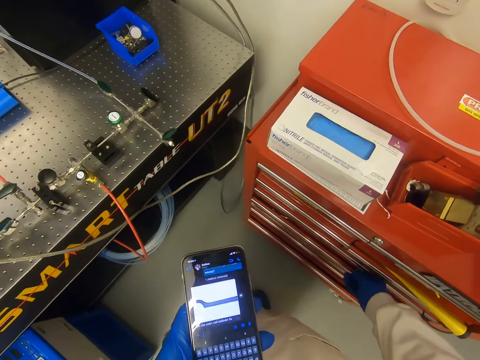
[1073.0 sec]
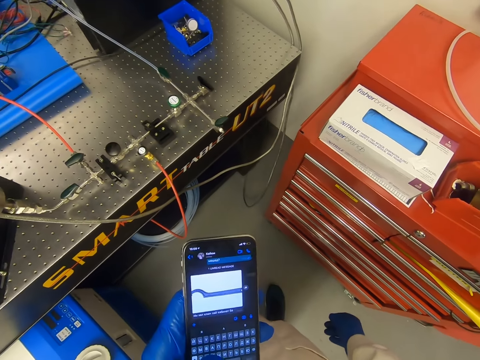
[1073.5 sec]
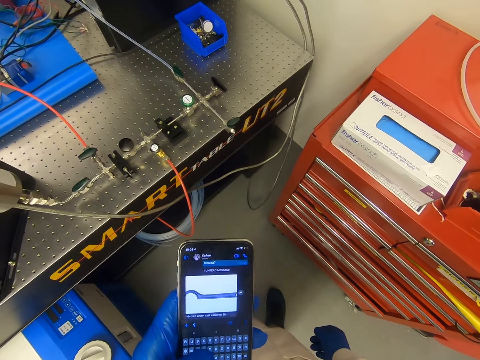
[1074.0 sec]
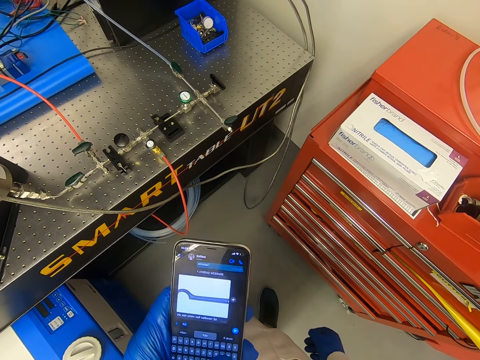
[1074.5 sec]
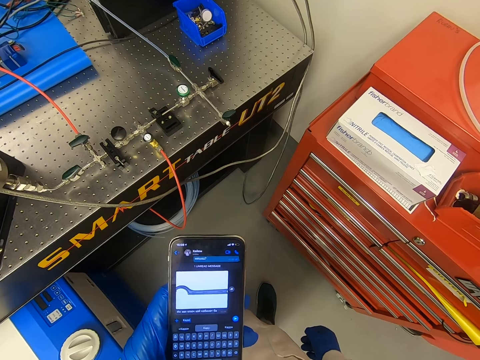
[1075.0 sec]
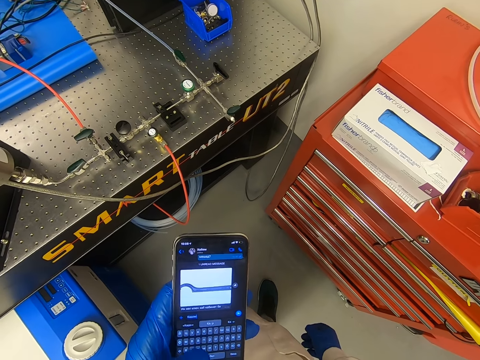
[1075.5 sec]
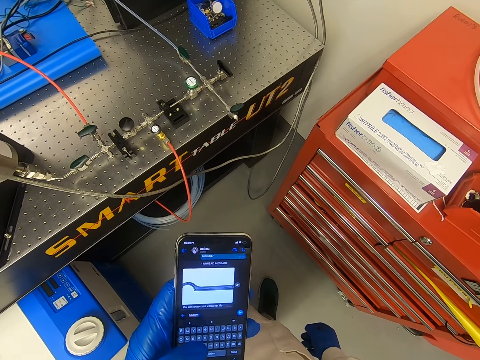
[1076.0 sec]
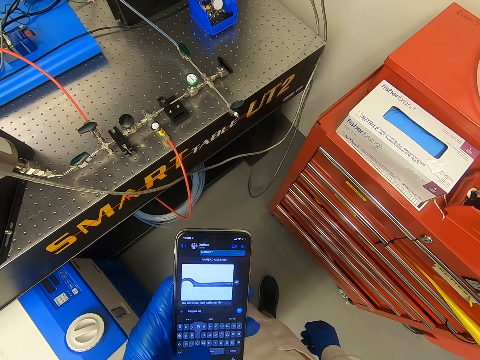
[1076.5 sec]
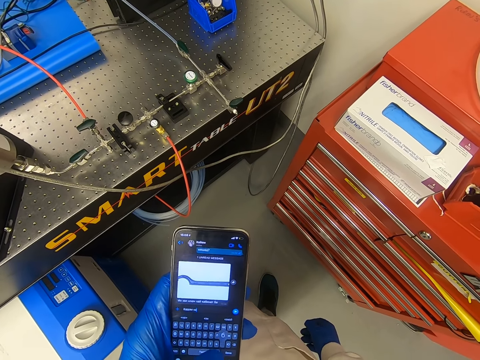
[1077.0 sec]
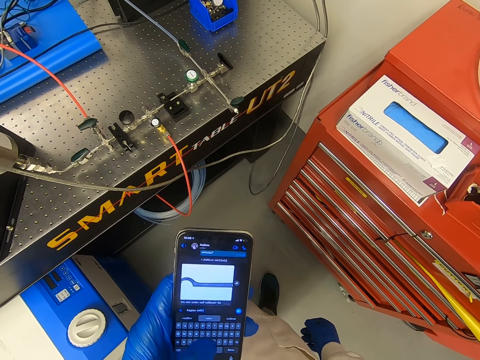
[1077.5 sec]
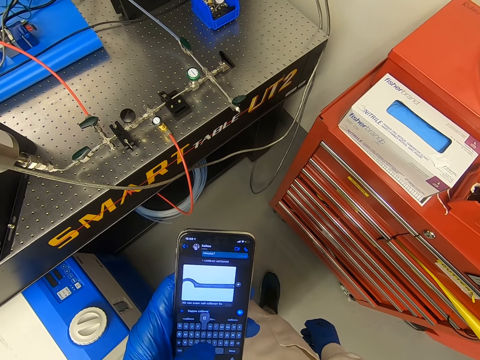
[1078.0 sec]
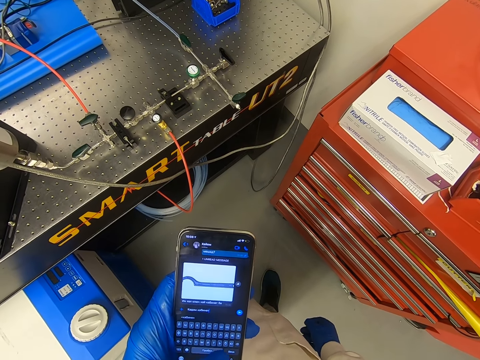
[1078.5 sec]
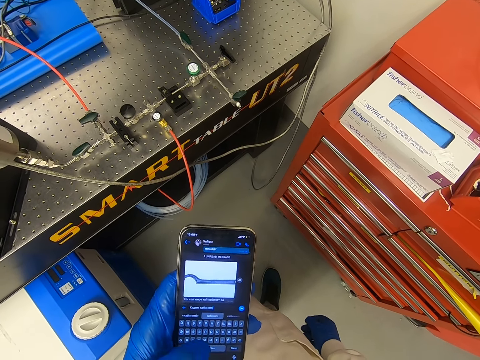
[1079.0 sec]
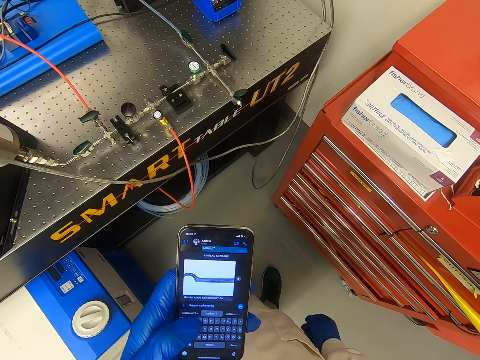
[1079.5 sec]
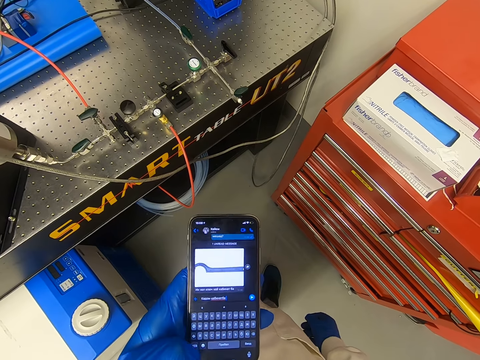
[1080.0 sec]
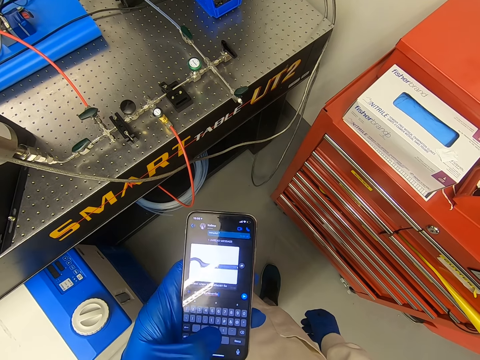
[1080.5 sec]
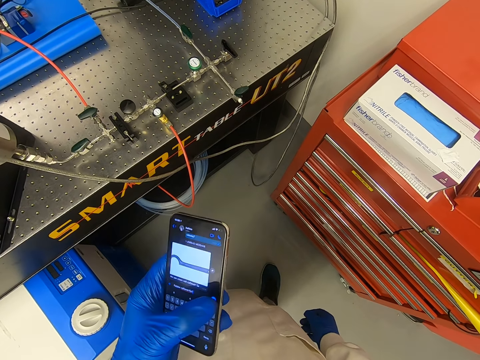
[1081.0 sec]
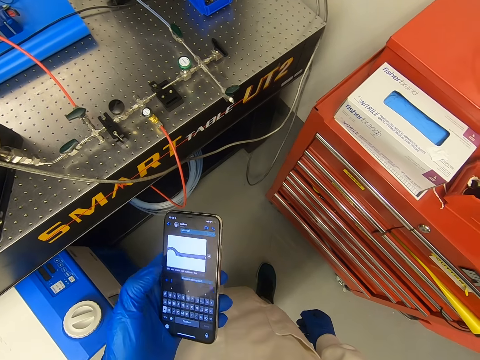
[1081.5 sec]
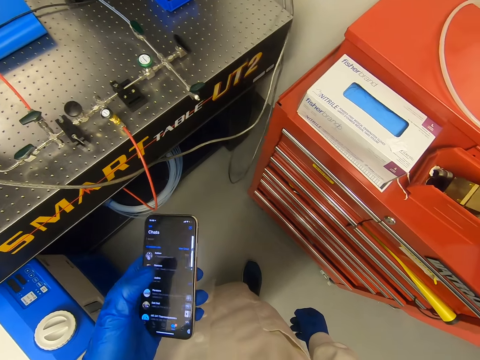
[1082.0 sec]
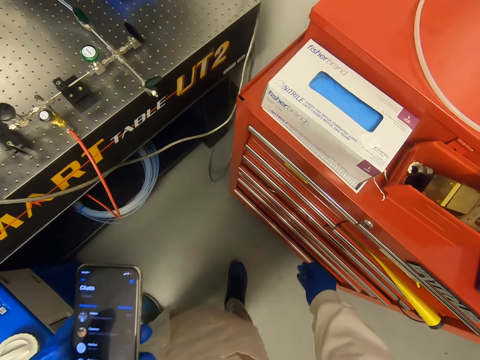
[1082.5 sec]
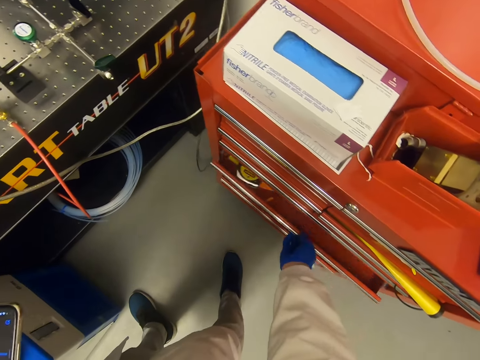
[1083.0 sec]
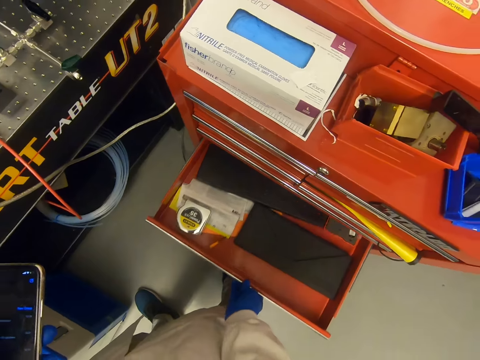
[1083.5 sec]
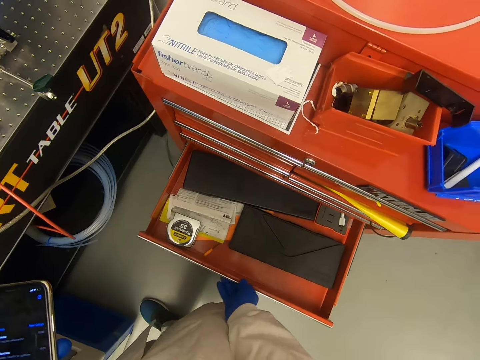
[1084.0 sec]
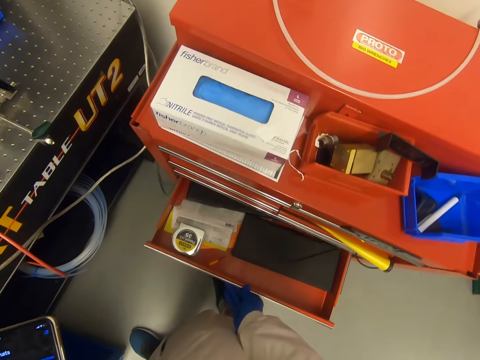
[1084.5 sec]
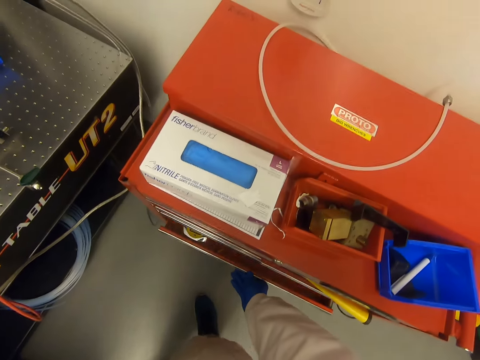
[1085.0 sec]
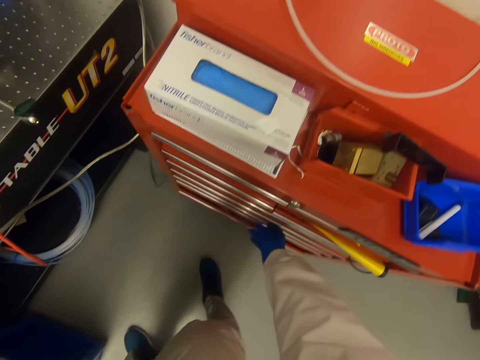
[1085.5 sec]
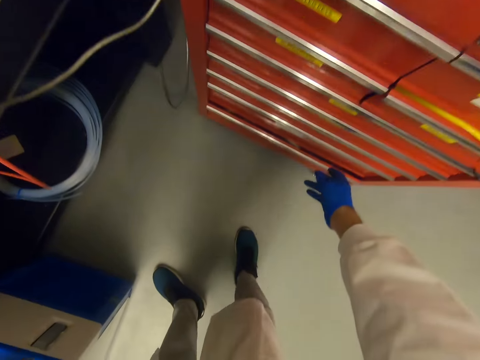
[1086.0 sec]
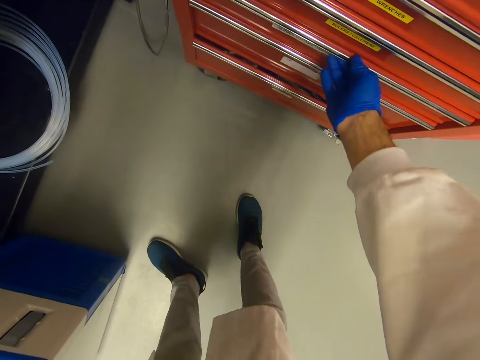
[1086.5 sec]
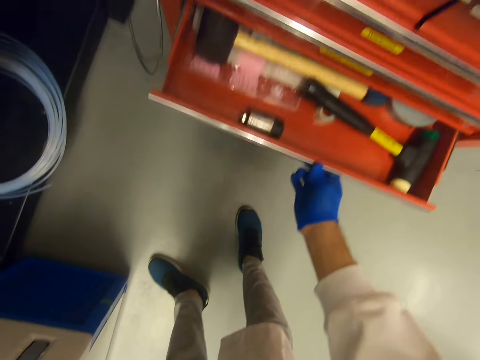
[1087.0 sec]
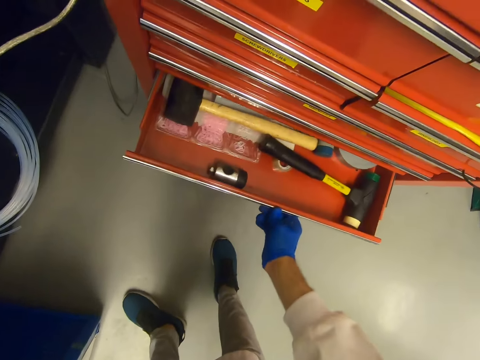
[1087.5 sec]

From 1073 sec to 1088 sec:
The camera wearer looks at the phone. They use the phone. They type on the phone. They open the drawer. They close the drawer. They open the drawer.

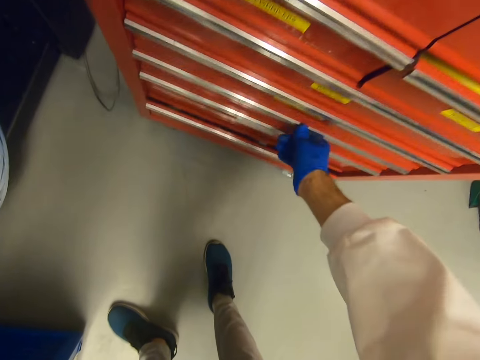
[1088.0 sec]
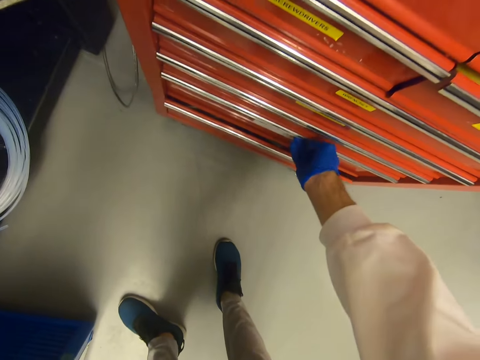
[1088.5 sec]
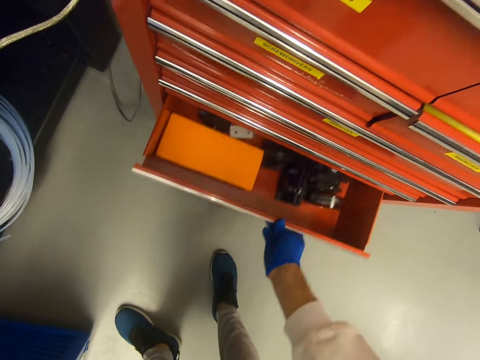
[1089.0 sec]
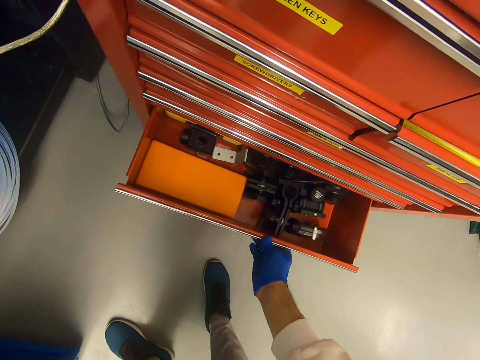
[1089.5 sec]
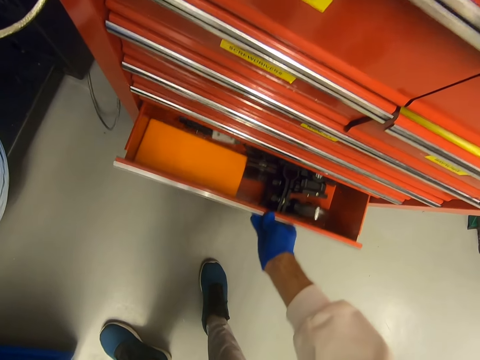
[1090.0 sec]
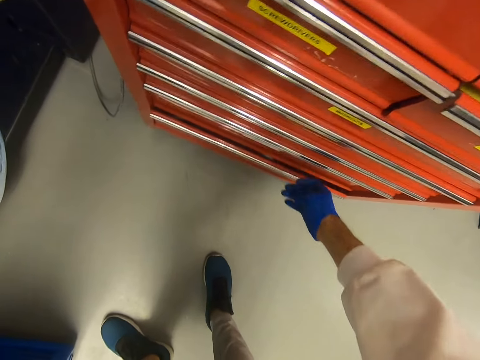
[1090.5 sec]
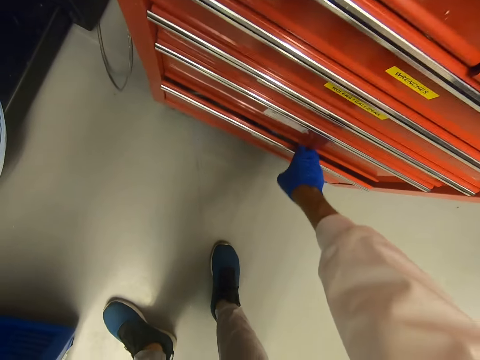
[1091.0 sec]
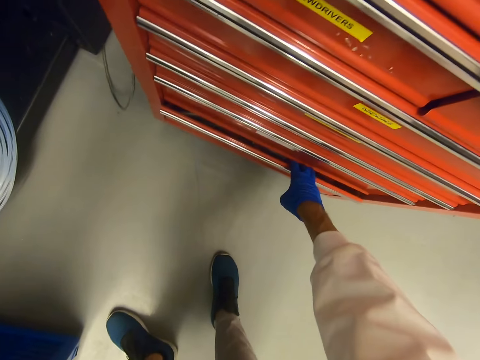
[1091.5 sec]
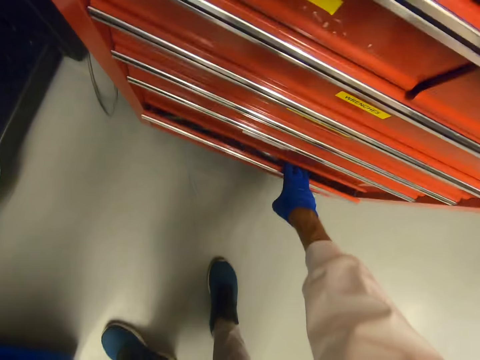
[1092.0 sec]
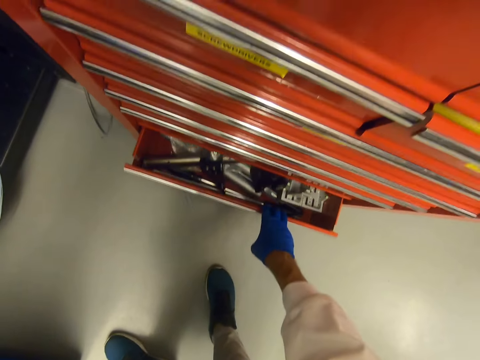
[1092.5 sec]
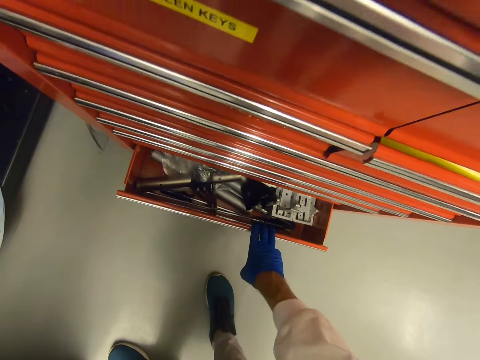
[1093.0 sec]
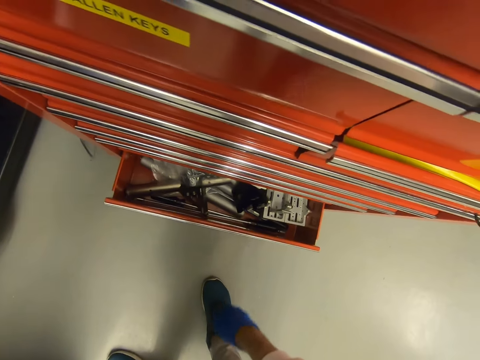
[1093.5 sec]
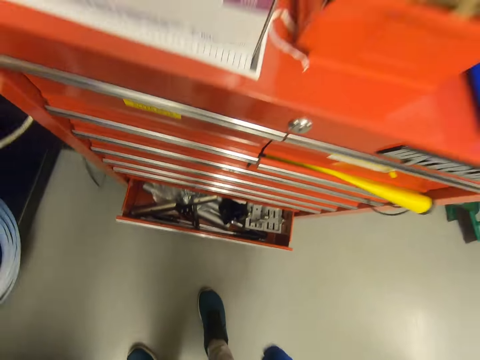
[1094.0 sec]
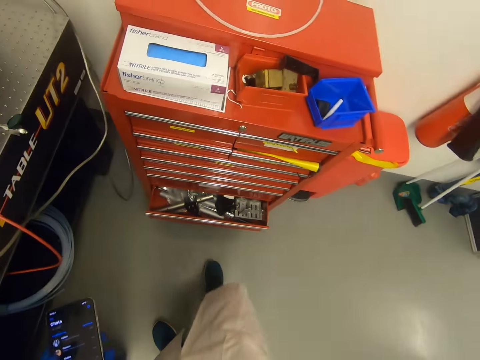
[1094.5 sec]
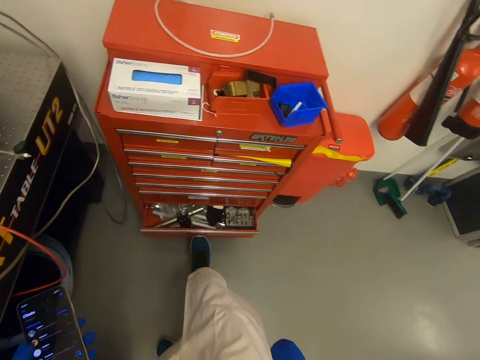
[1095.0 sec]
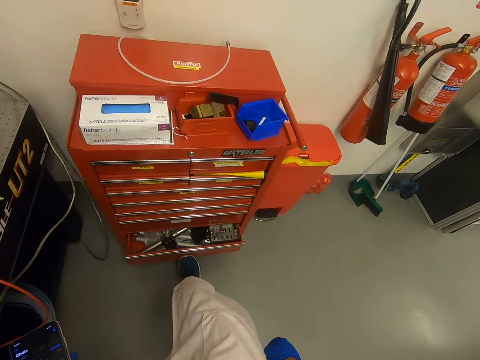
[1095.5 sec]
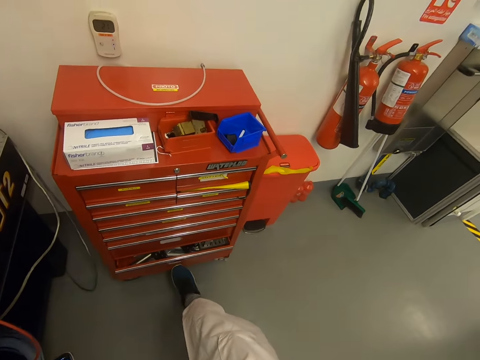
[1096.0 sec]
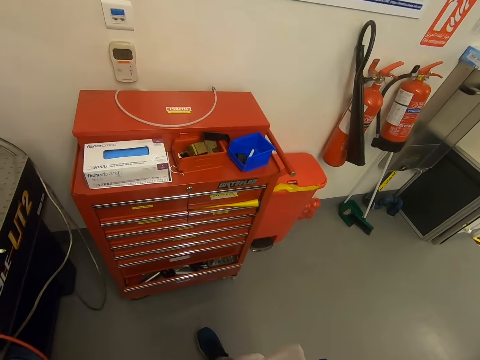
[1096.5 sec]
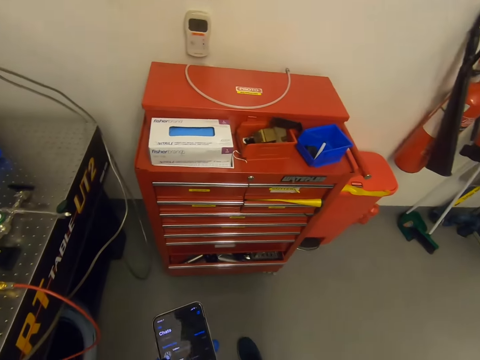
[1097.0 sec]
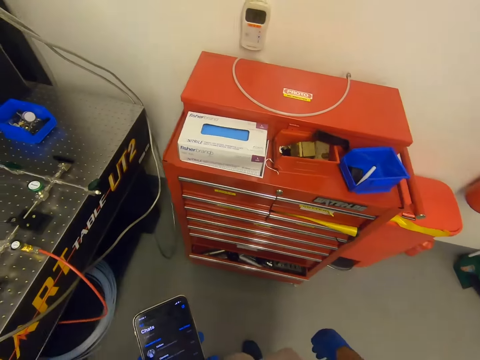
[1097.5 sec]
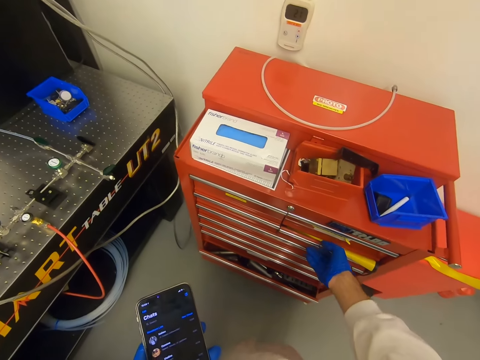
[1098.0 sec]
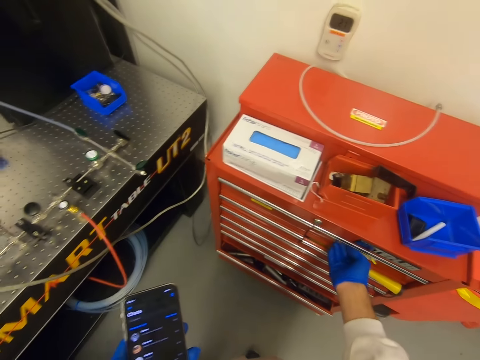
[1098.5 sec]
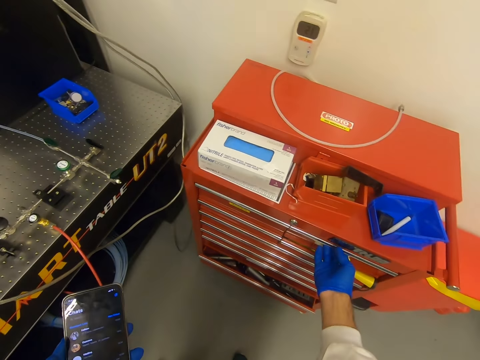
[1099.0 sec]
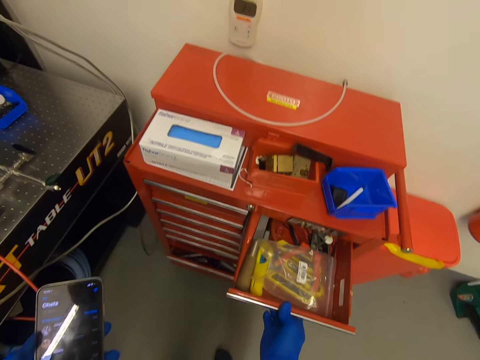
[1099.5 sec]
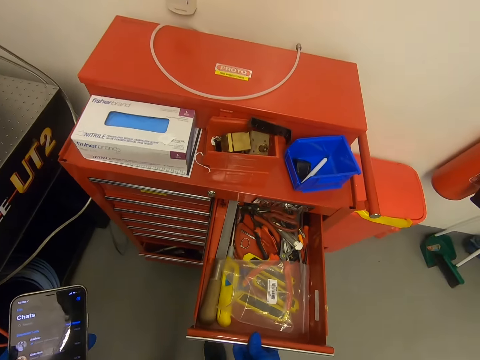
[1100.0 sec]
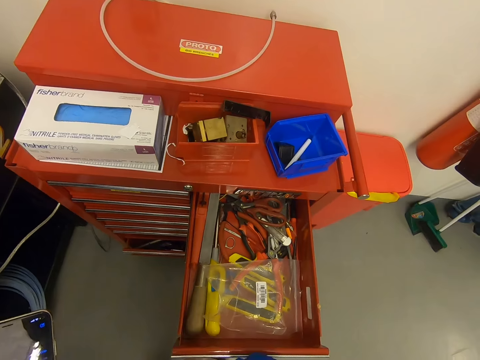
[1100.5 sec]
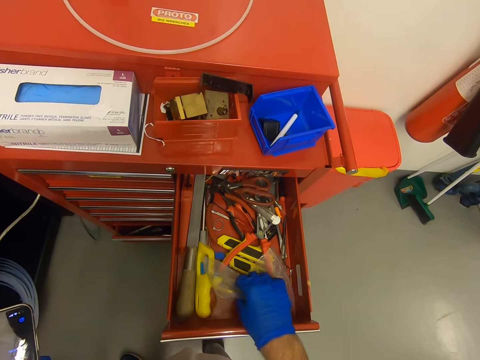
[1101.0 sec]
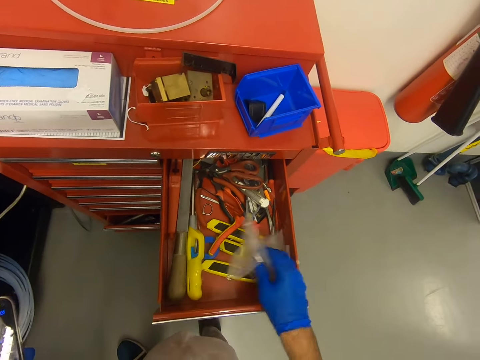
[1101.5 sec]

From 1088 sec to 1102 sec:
The camera wearer closes the drawer. They open the drawer. They close the drawer. They open the drawer. They stand. They push the drawer with a leg. They look at the phone. They open the drawer. They touch the paper.
